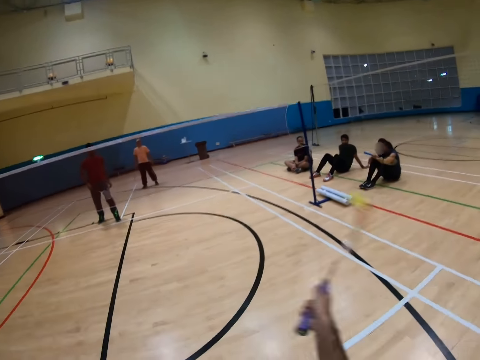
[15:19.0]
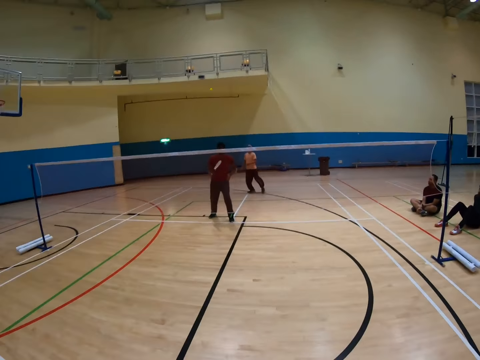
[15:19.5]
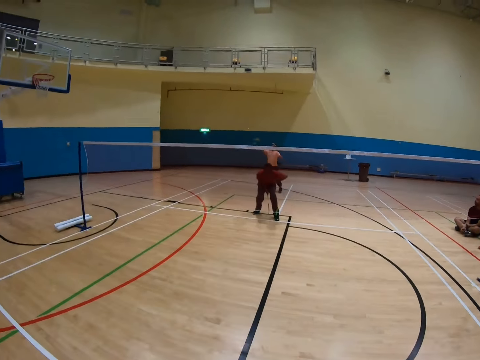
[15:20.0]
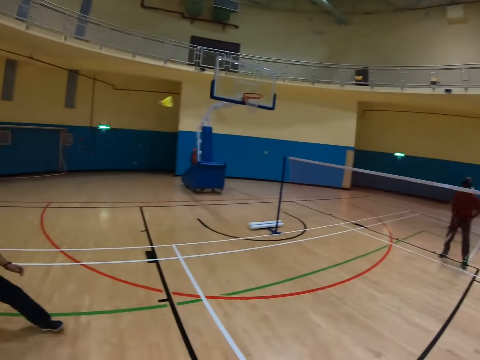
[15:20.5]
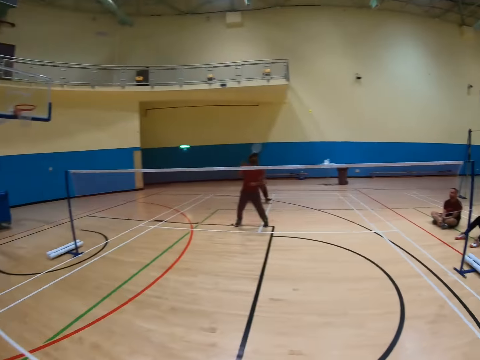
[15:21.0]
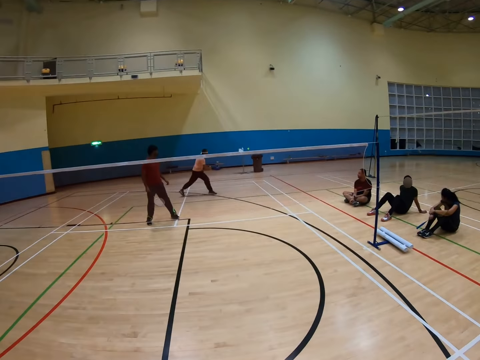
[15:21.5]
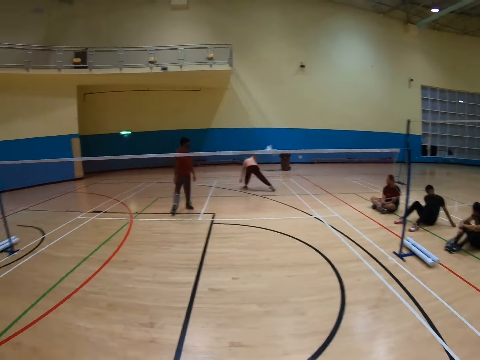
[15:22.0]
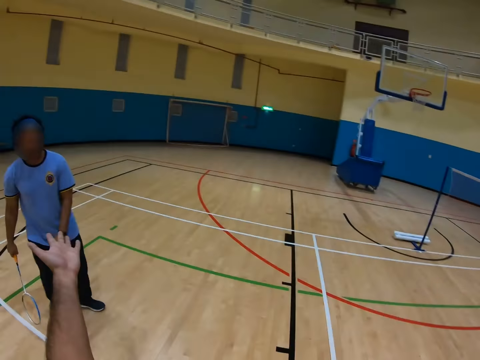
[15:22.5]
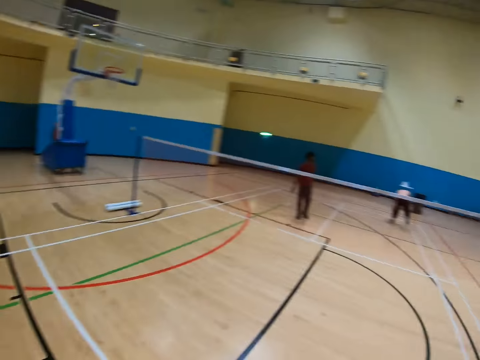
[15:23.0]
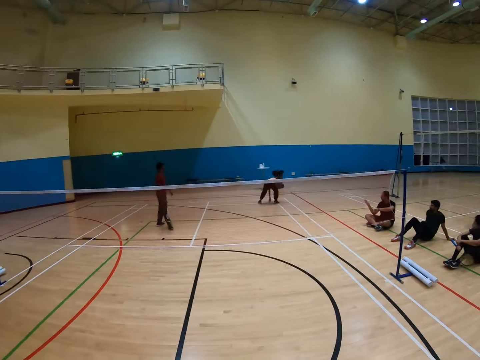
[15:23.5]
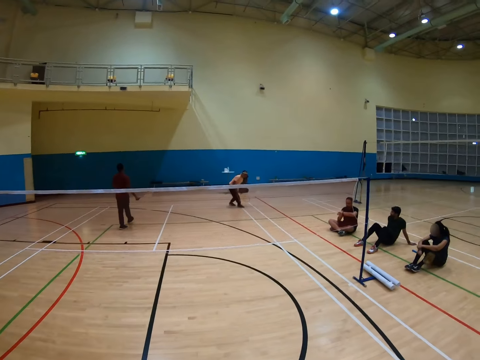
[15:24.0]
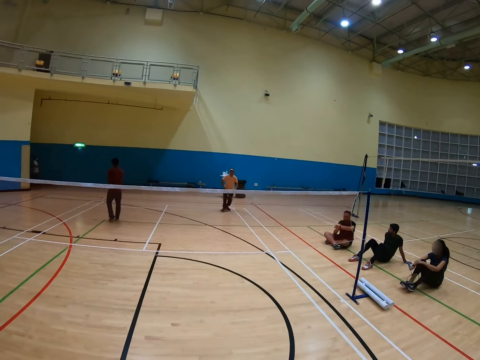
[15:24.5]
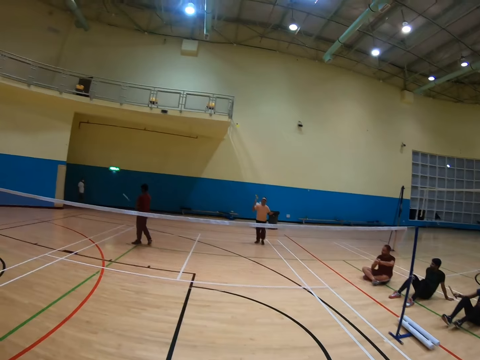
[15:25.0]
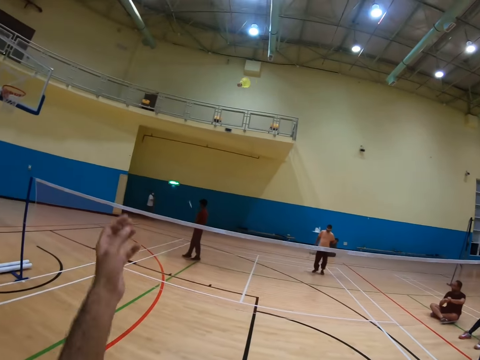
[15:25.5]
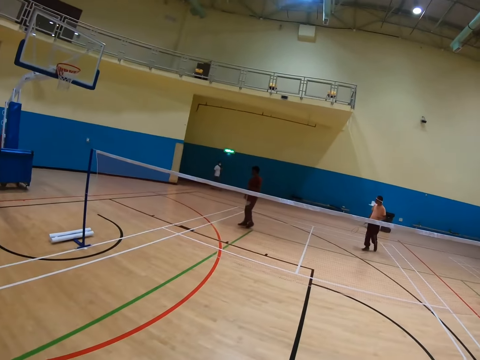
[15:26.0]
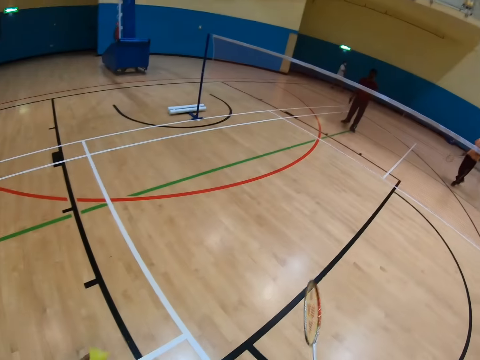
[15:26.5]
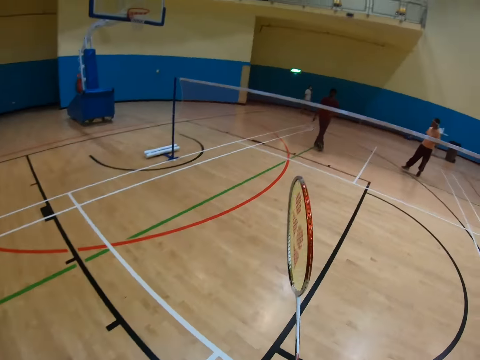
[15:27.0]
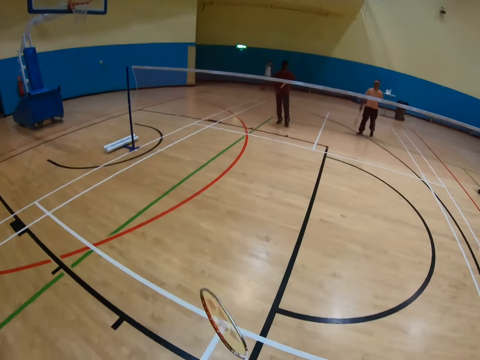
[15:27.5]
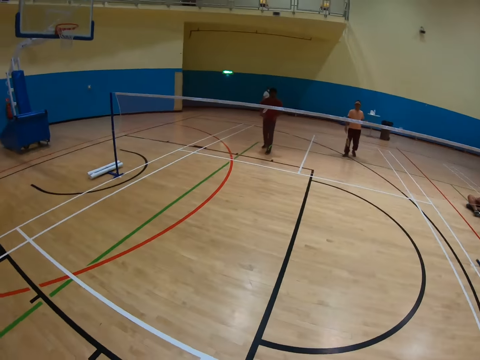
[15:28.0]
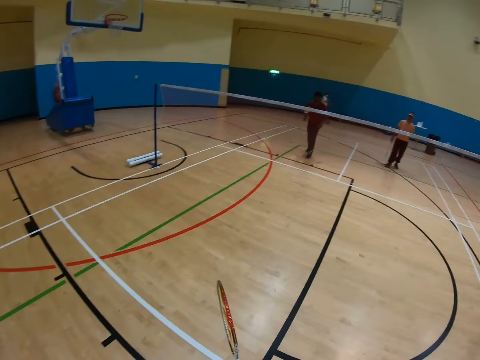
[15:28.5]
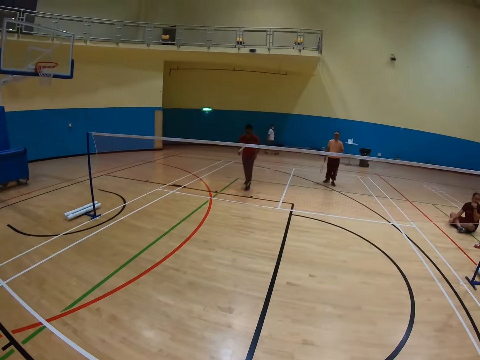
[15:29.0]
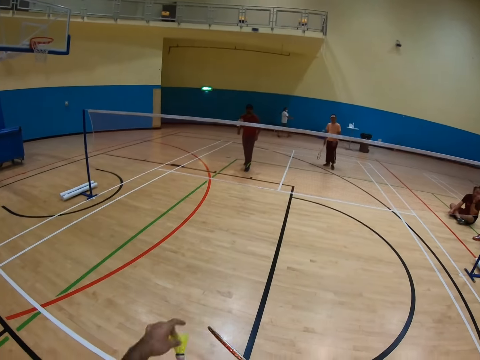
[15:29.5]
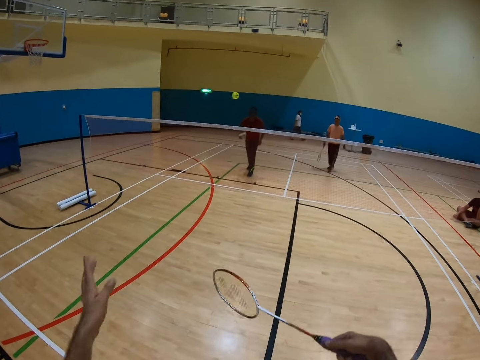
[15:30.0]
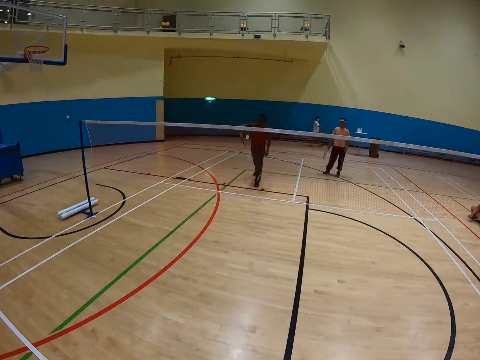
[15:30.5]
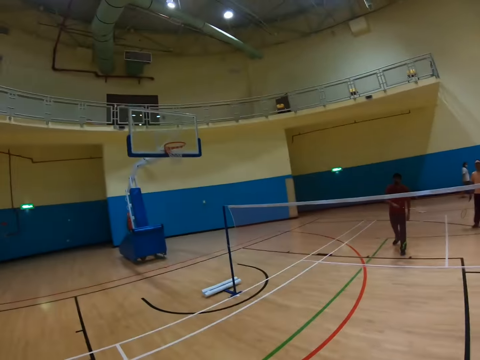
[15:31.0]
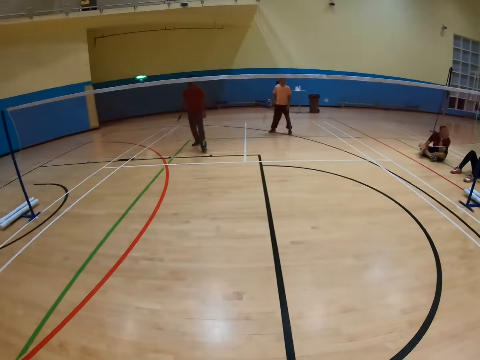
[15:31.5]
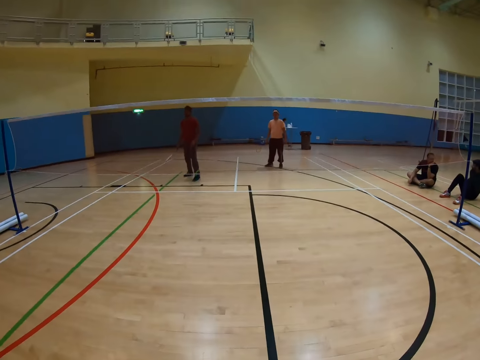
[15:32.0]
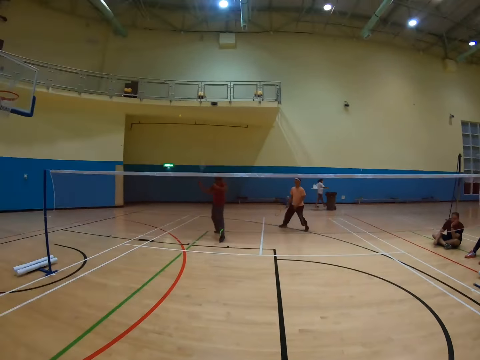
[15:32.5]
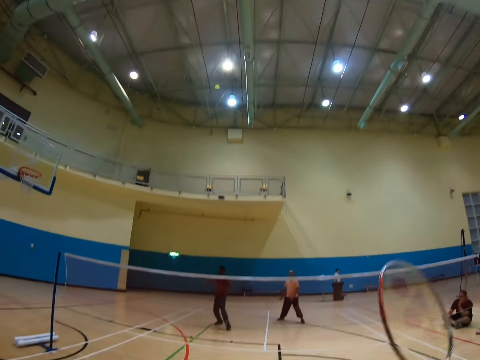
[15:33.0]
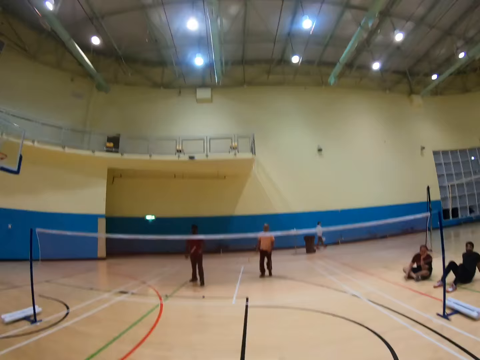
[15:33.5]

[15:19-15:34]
A man hits the shuttlecock. Another man hits the shuttlecock. A third man picks up the shuttlecock. The camera wearer catches the shuttlecock. They hit the shuttlecock. The first man hits the shuttlecock.

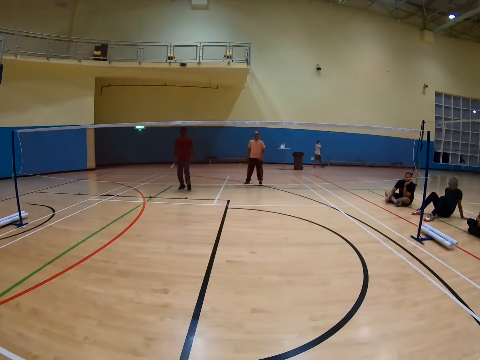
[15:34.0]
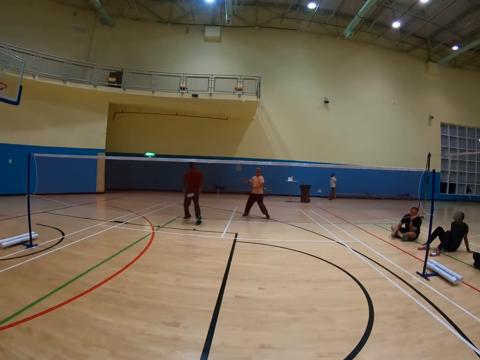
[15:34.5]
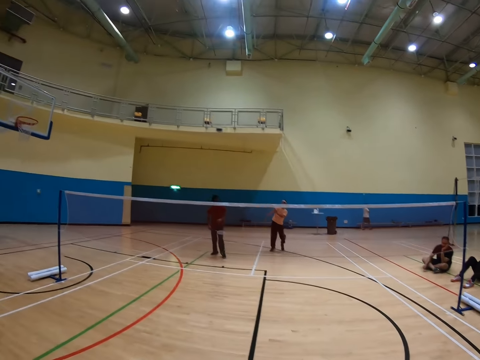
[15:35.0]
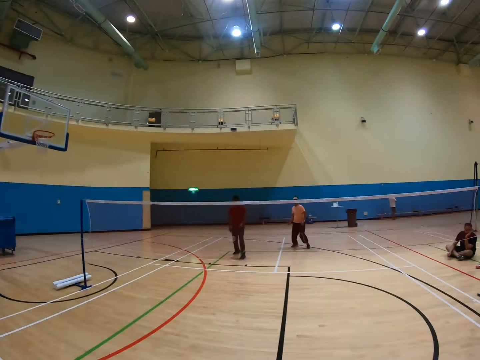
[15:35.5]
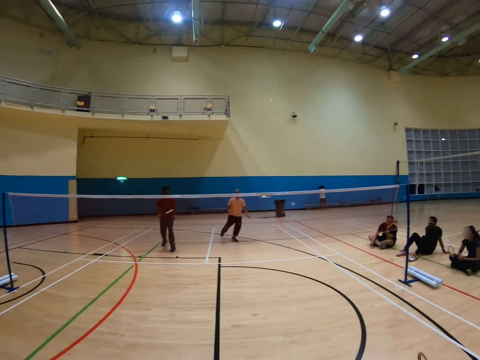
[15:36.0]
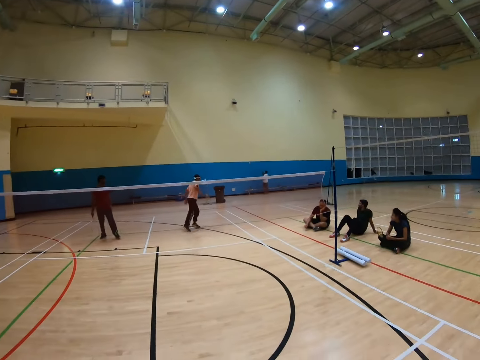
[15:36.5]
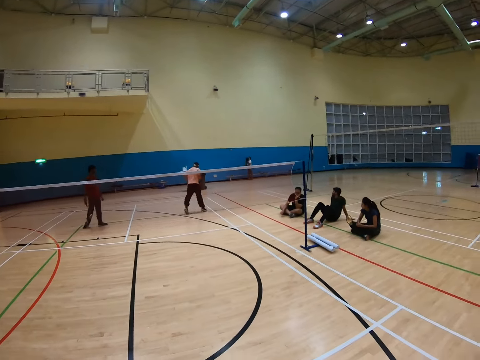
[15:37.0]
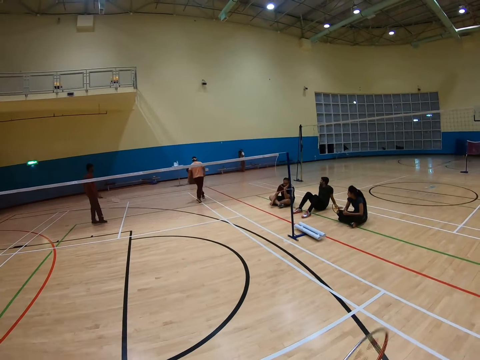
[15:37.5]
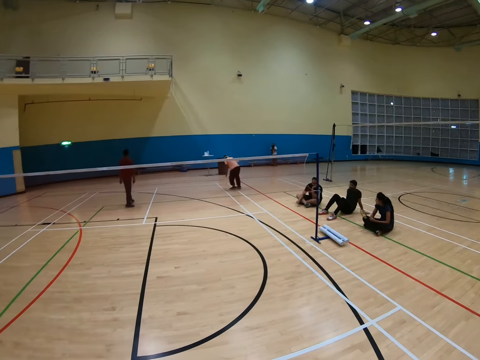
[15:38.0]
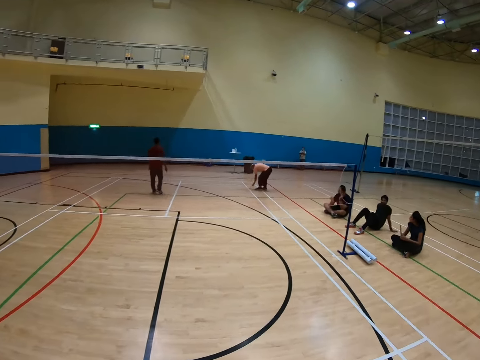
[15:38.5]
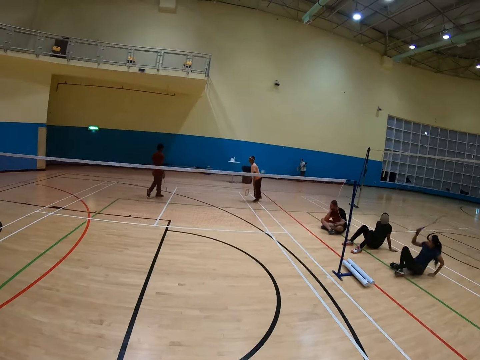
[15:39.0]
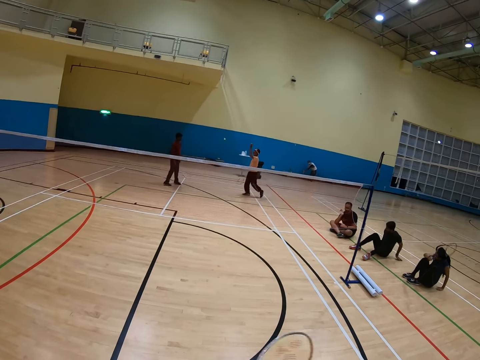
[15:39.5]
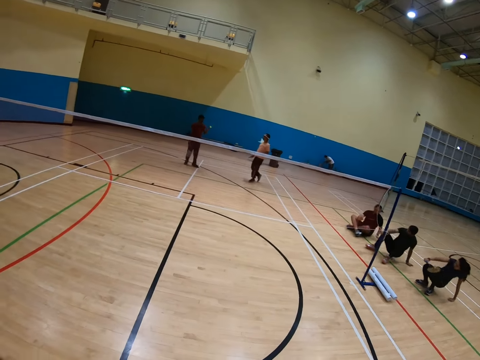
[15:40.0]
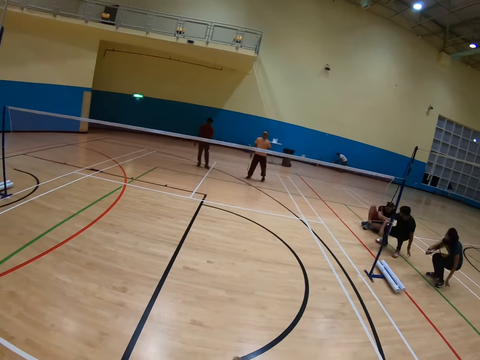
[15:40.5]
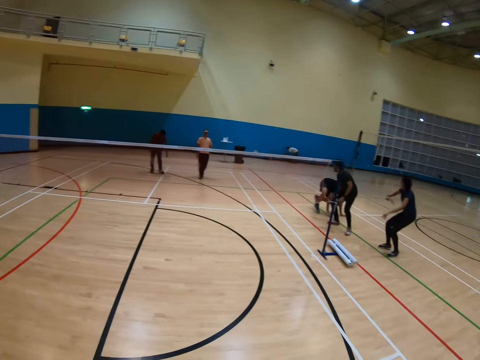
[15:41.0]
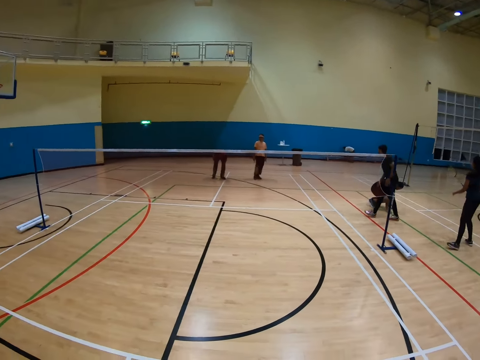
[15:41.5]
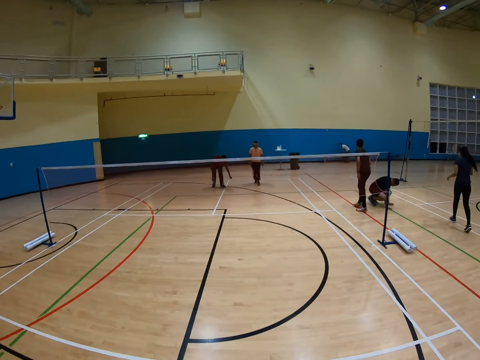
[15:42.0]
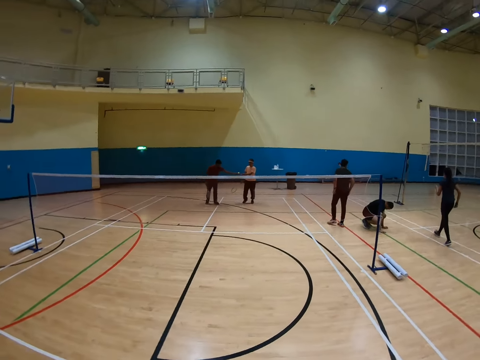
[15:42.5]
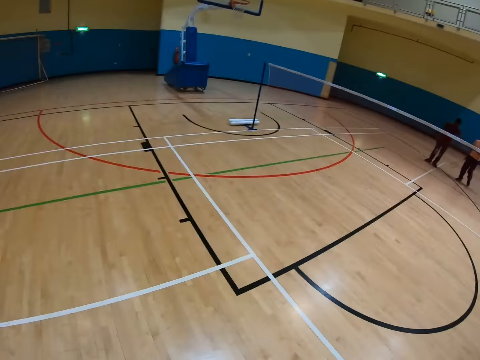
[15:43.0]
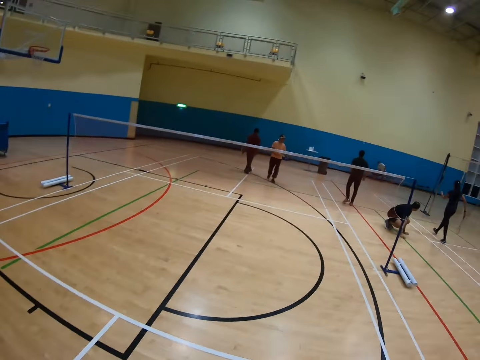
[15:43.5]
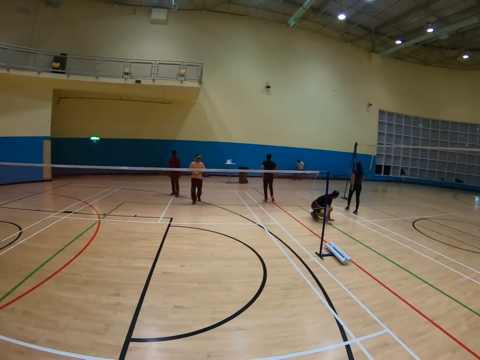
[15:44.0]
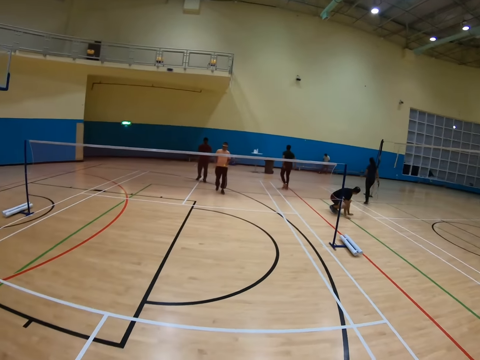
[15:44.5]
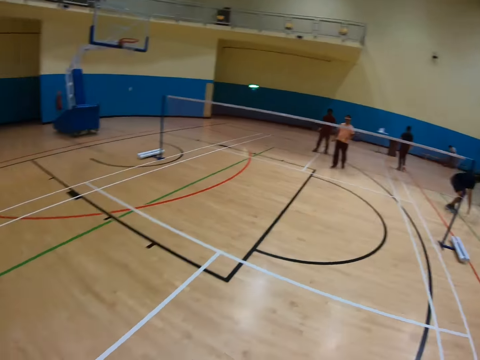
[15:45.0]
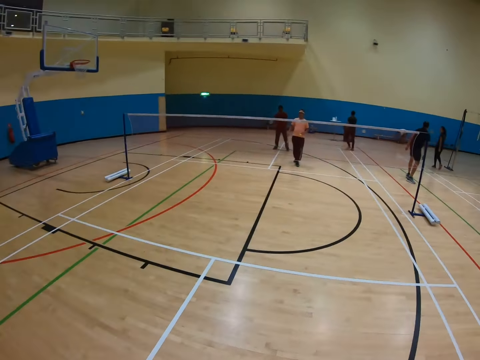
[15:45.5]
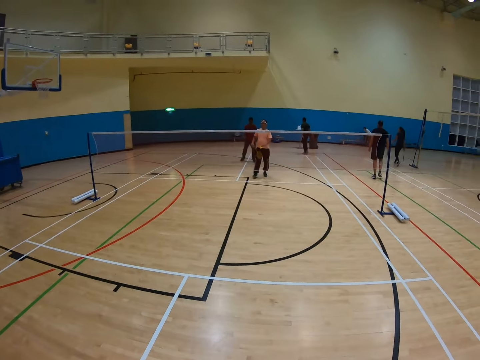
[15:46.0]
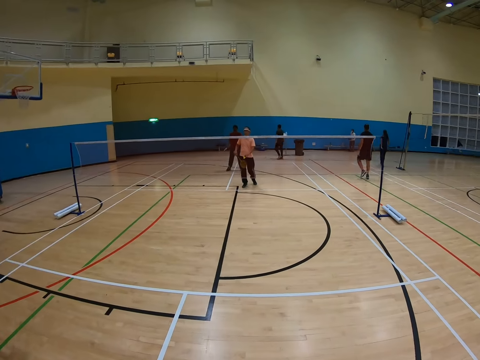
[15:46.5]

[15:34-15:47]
A man hits the shuttlecock. The man picks up the shuttlecock.
